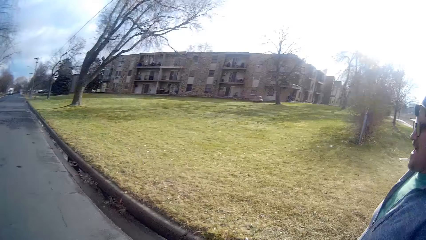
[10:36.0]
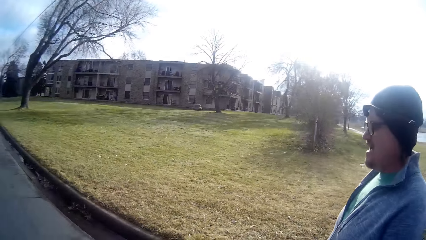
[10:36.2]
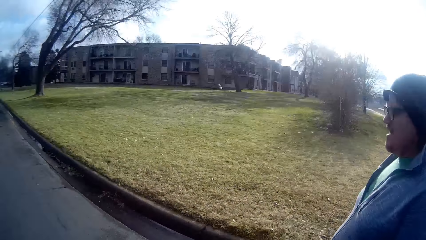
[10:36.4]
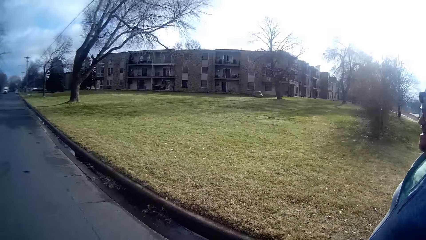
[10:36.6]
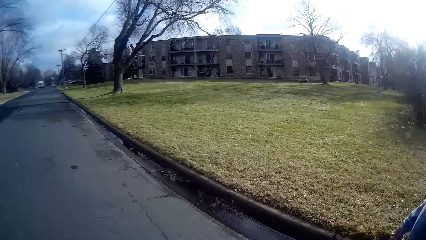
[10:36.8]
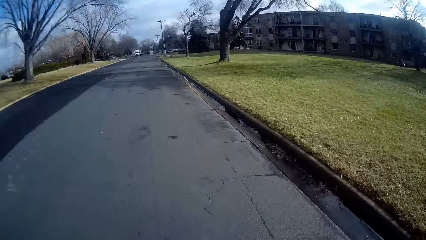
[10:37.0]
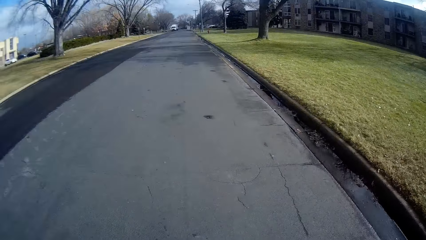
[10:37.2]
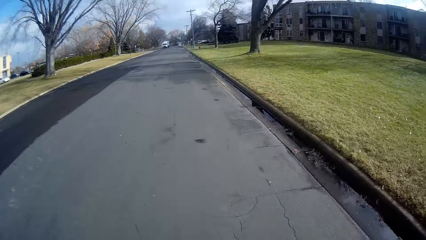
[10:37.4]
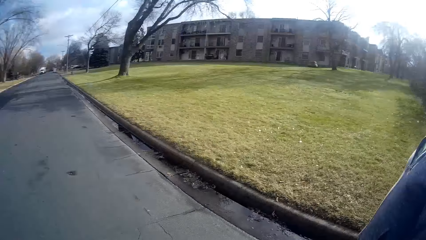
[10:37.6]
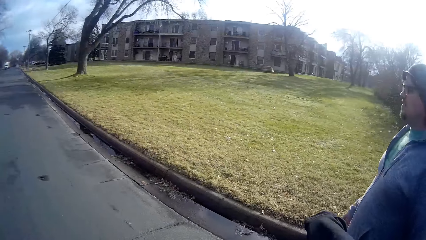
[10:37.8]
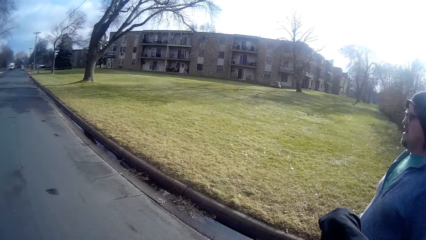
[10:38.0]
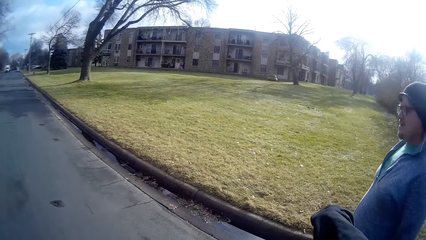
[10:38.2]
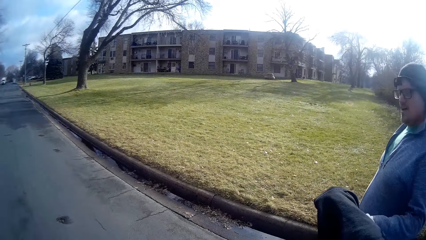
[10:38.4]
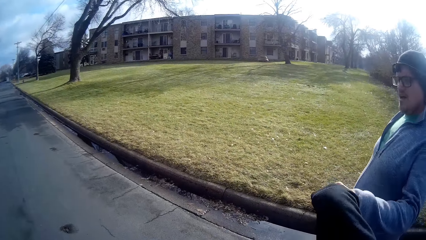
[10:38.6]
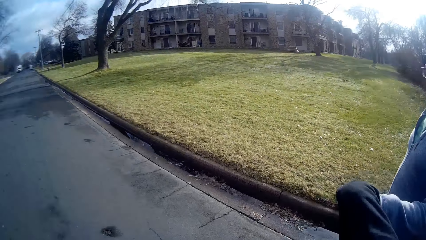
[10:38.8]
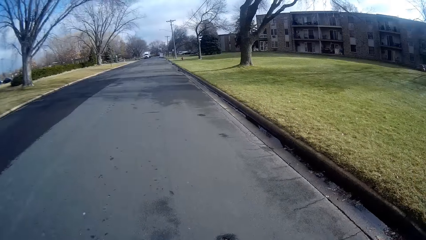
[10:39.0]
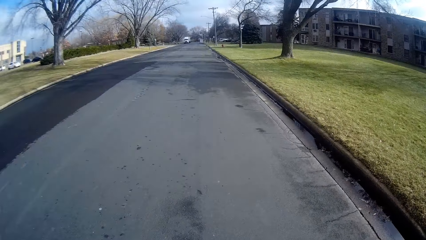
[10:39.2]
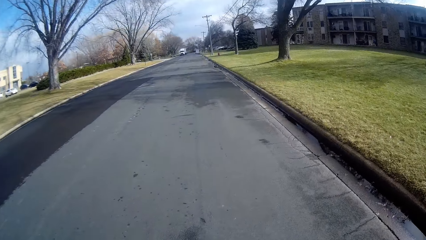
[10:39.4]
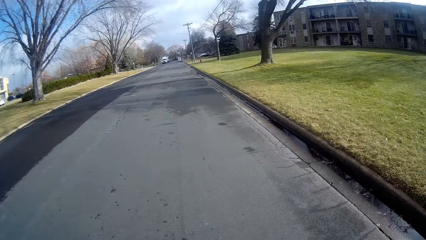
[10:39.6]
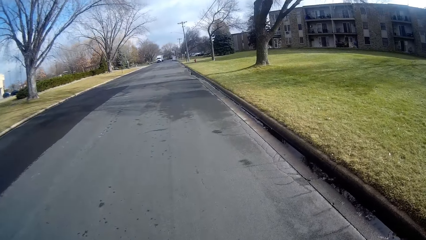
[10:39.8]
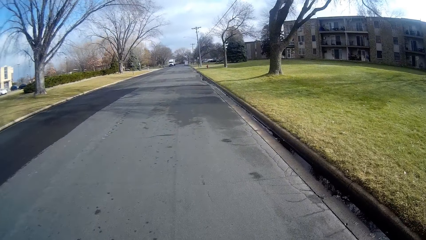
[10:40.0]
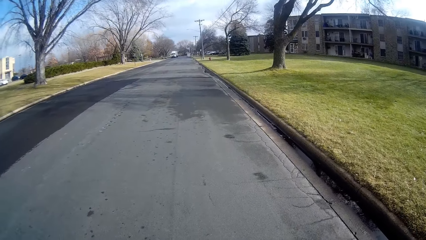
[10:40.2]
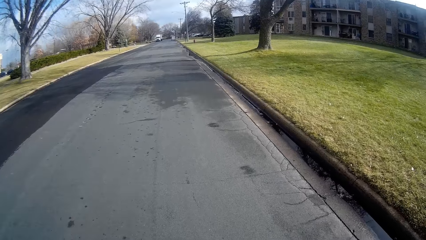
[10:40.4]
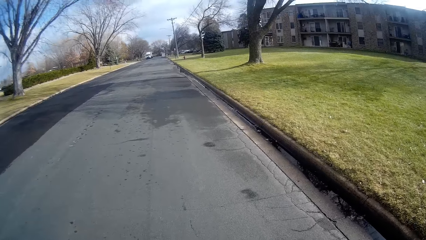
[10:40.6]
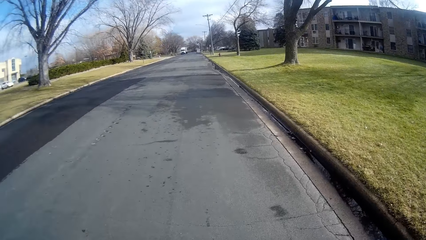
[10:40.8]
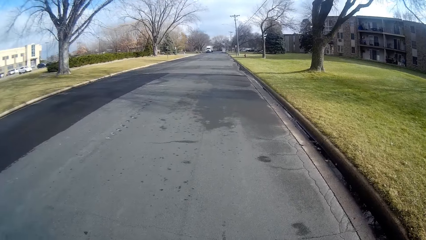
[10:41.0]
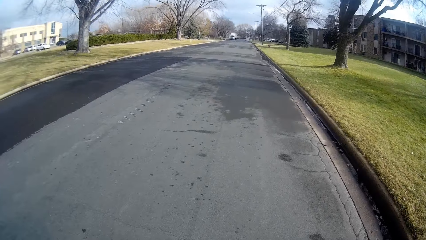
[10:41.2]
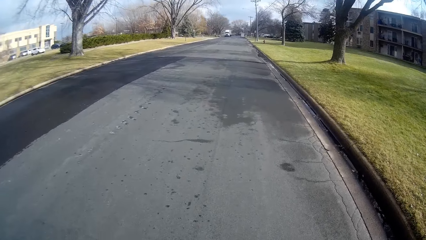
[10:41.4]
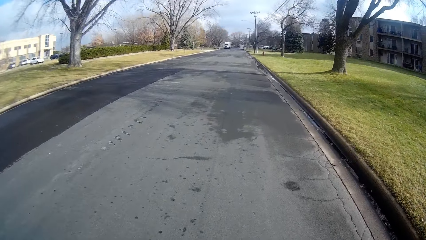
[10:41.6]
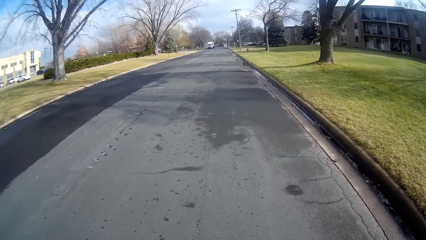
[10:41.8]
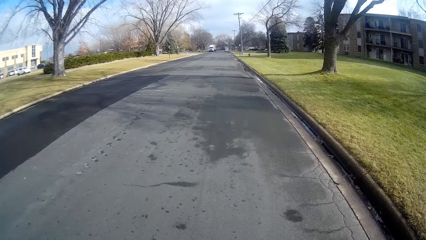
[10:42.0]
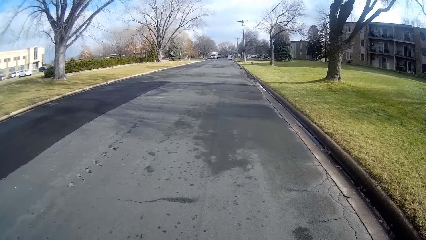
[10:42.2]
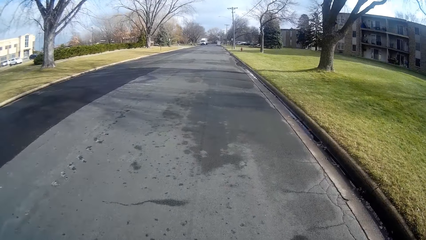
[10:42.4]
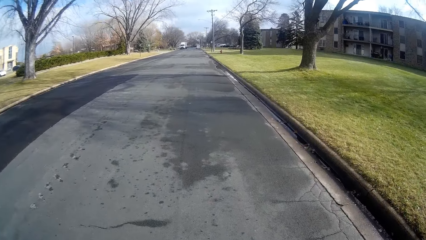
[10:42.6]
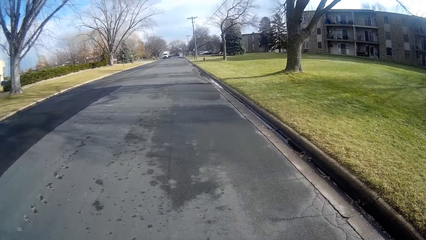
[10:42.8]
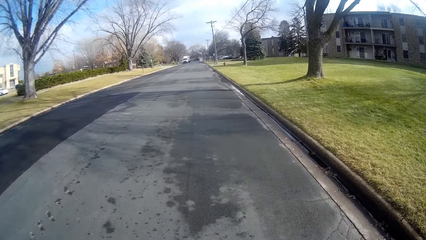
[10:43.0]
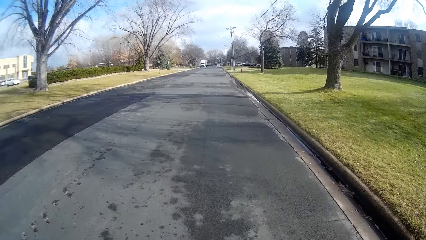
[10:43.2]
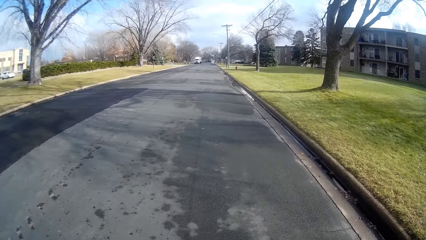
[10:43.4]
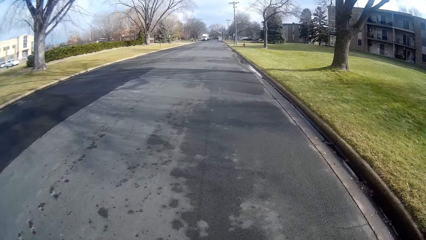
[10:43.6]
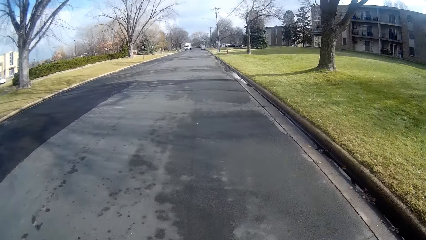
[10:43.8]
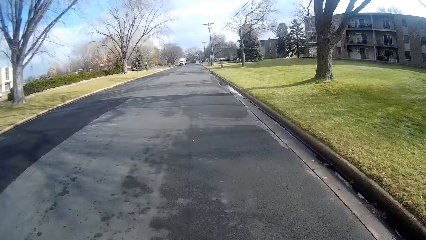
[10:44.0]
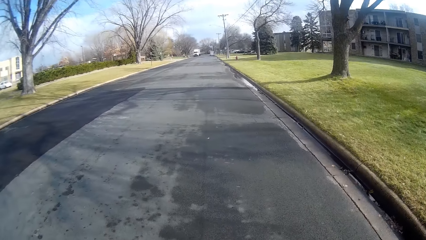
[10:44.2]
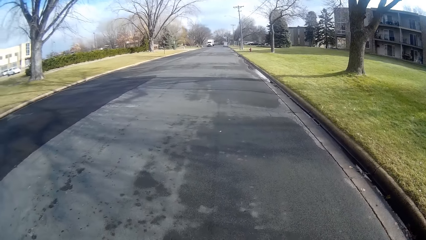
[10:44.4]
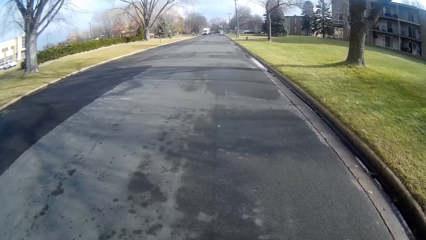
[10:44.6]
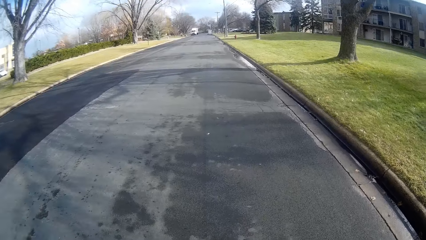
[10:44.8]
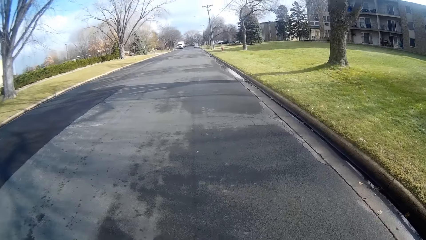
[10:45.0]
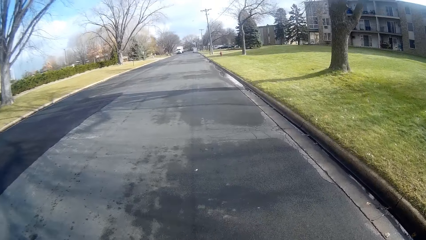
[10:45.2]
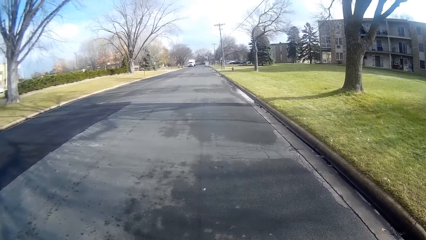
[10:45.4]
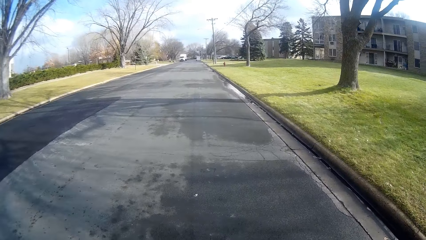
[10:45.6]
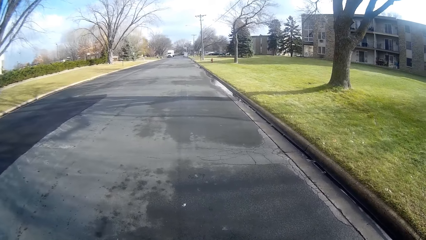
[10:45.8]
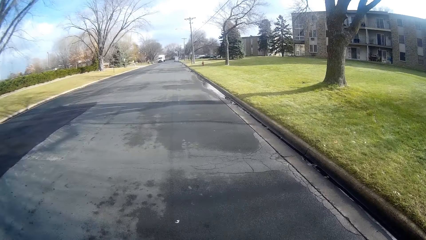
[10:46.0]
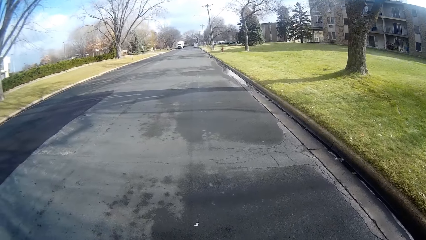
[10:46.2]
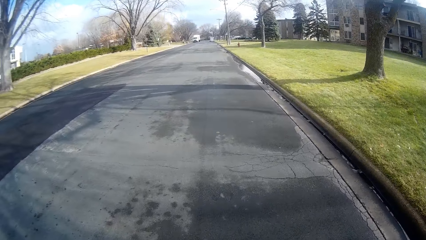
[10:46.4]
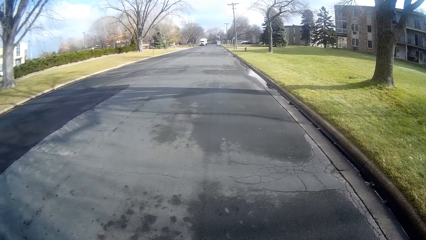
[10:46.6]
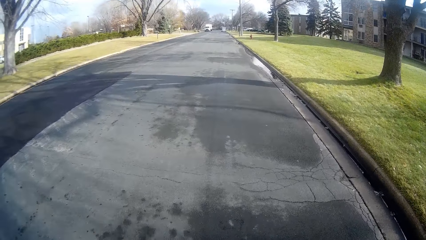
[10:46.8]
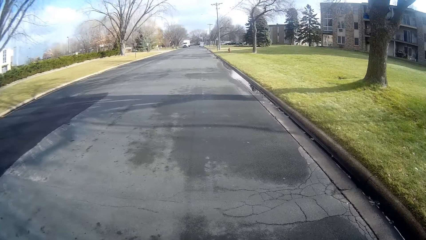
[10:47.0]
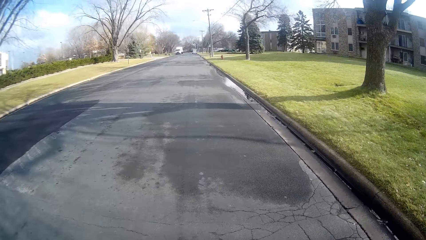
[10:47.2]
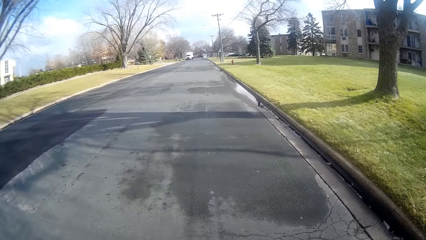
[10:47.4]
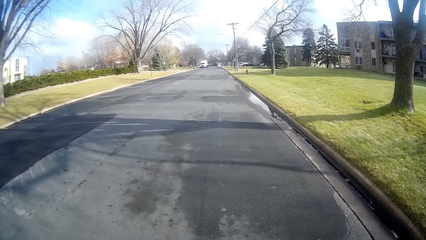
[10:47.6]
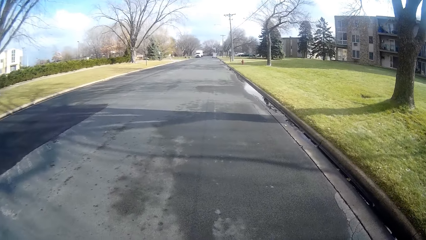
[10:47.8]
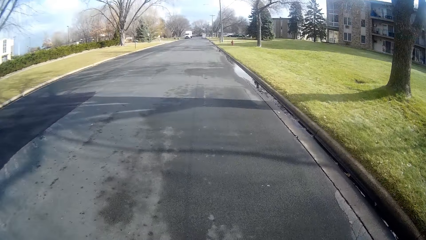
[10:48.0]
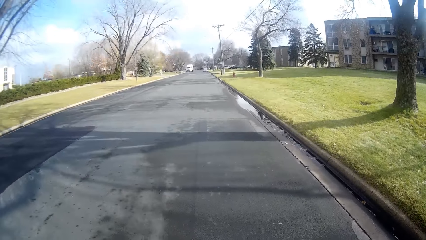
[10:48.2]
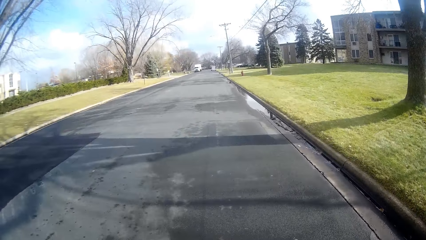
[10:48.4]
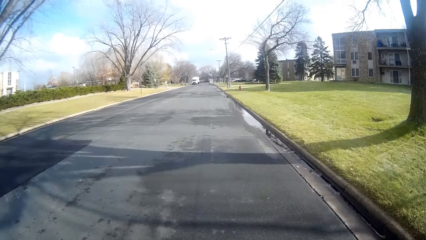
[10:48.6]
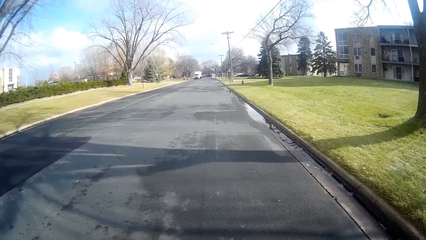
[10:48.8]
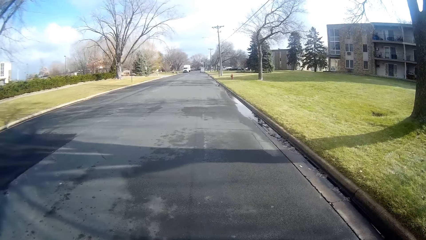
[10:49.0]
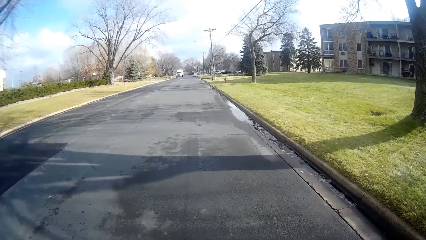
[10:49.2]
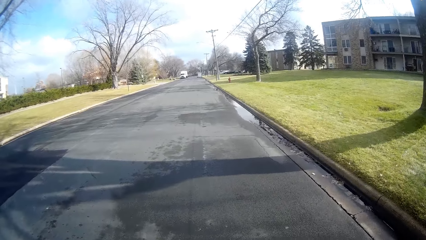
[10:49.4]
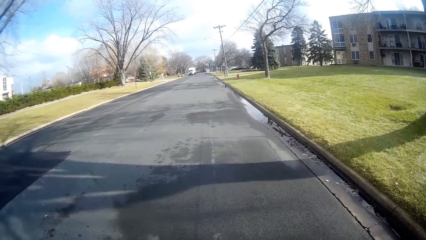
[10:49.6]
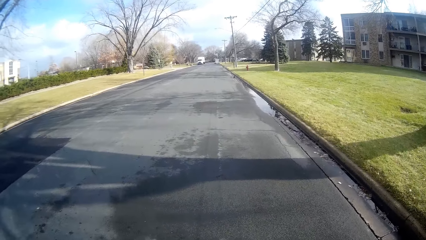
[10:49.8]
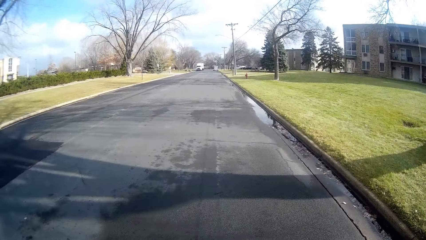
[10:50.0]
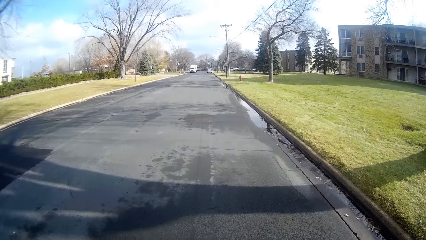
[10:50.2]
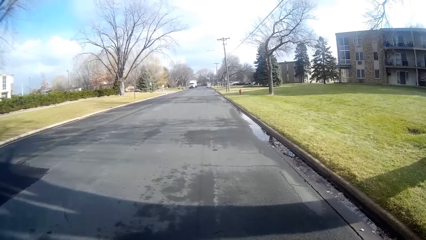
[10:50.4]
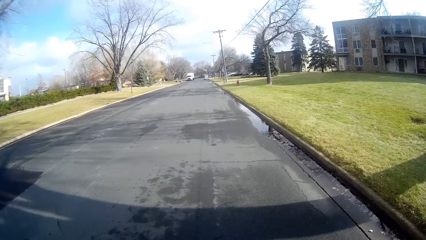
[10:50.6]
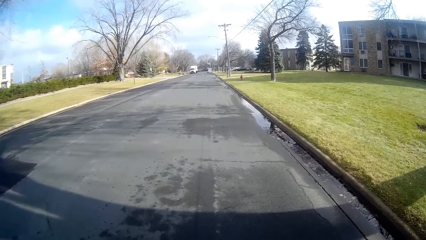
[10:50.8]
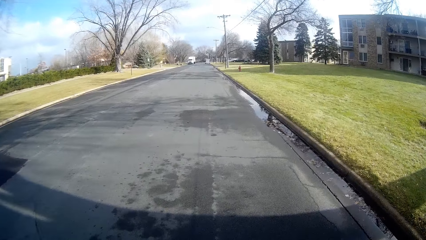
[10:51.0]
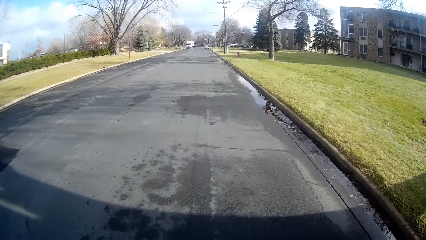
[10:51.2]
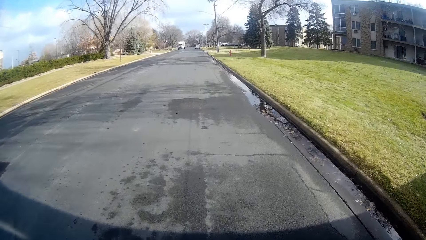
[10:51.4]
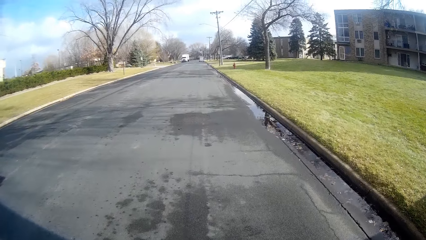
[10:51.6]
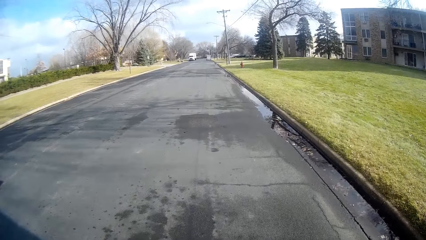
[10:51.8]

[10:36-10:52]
The camera wearer looks at a man. They greet the man. They walk in the road. They walk with the man while talking.
